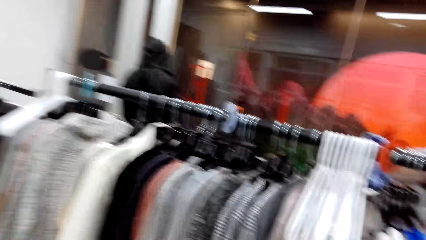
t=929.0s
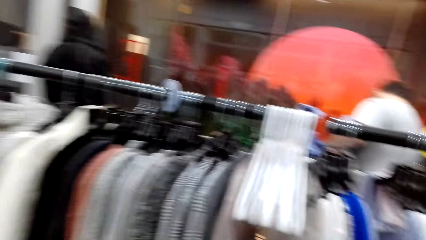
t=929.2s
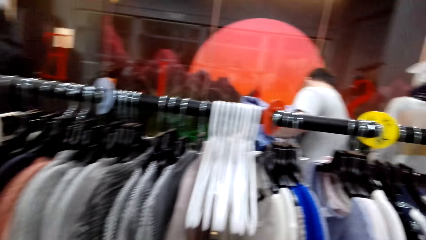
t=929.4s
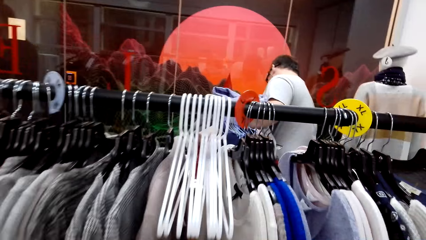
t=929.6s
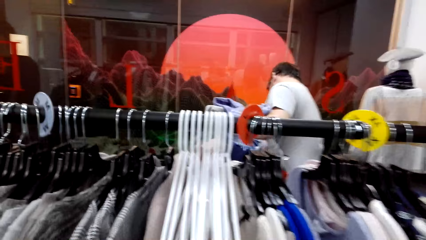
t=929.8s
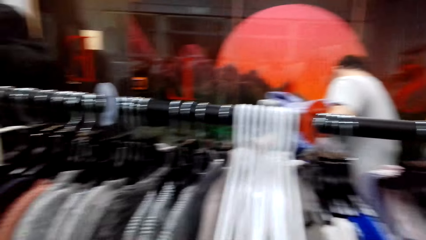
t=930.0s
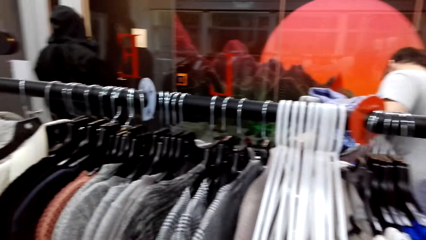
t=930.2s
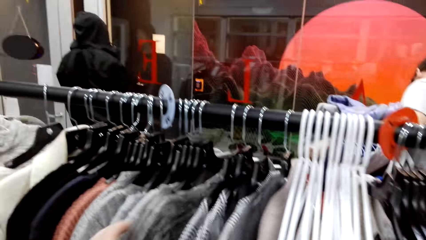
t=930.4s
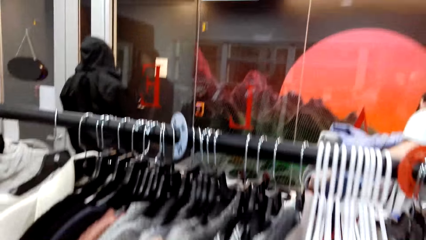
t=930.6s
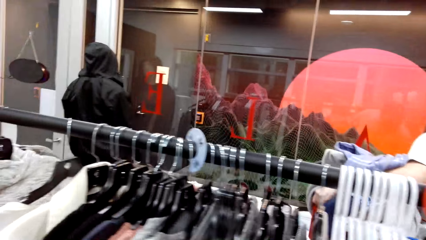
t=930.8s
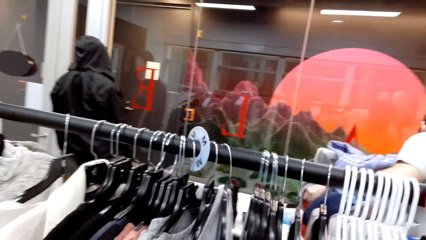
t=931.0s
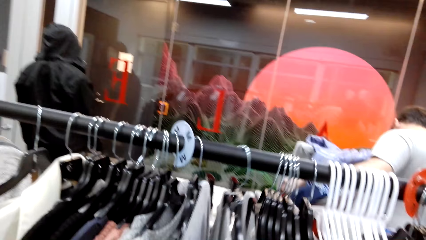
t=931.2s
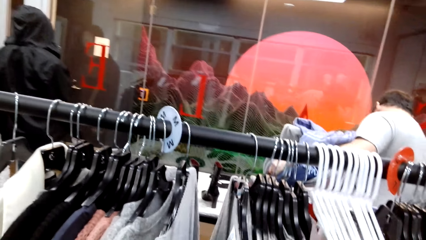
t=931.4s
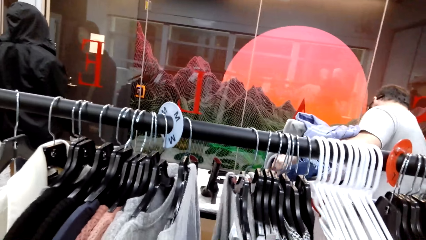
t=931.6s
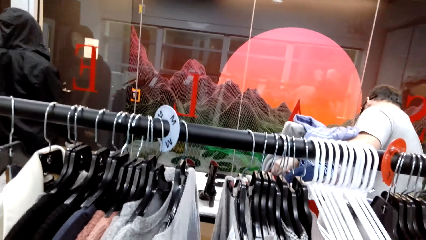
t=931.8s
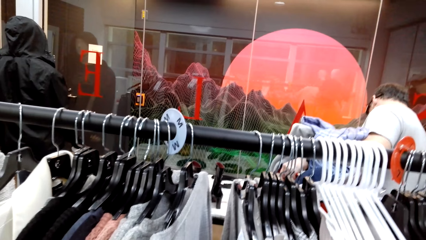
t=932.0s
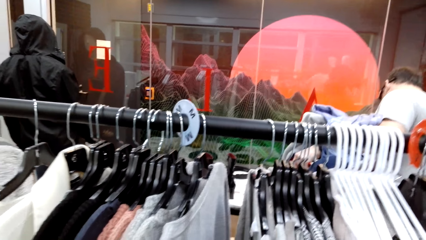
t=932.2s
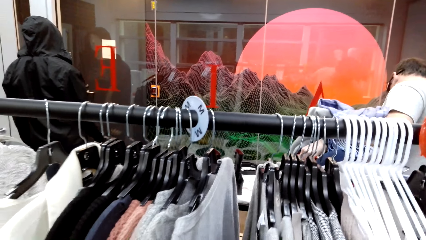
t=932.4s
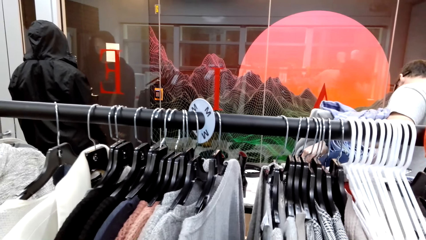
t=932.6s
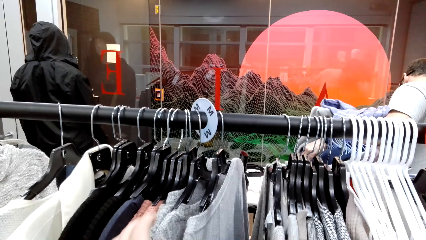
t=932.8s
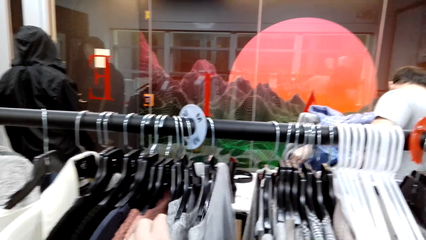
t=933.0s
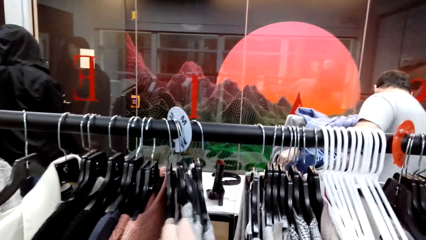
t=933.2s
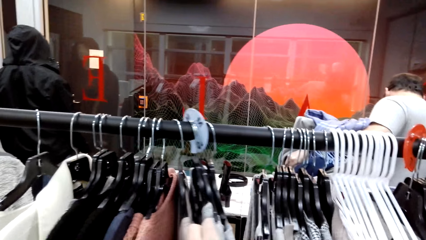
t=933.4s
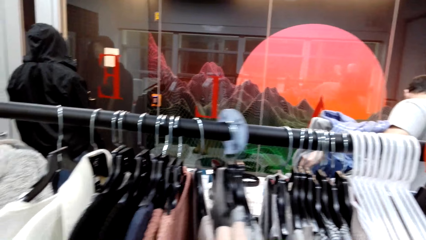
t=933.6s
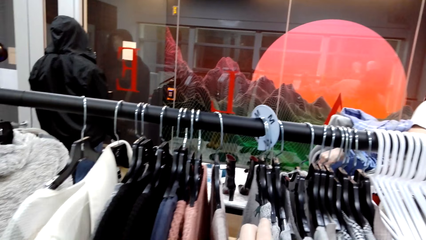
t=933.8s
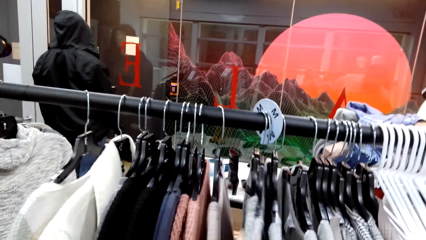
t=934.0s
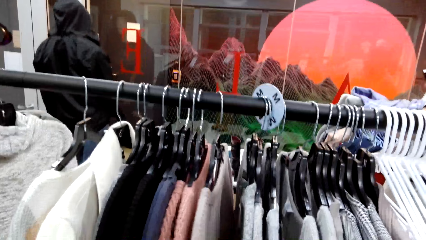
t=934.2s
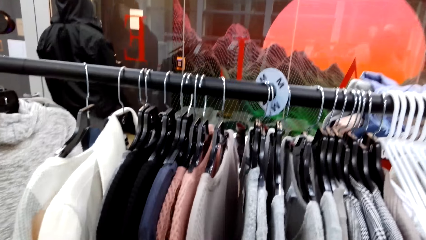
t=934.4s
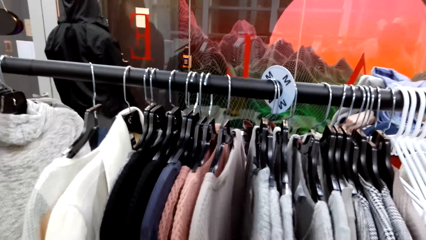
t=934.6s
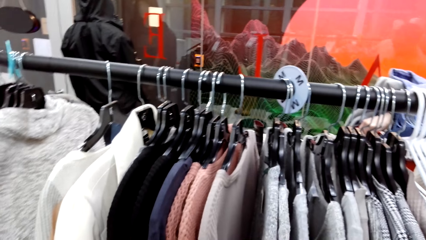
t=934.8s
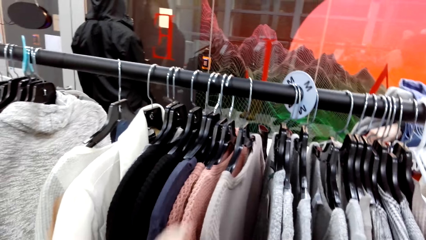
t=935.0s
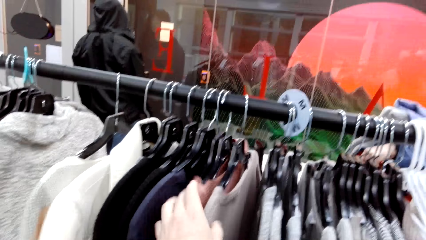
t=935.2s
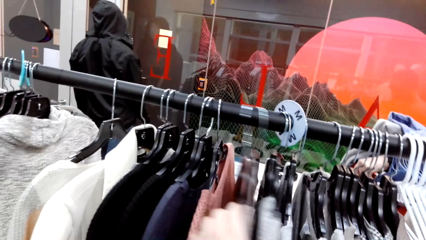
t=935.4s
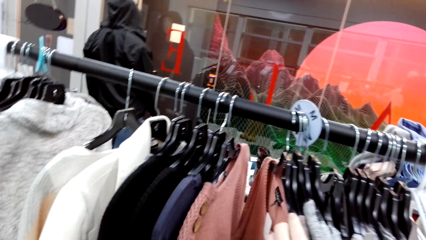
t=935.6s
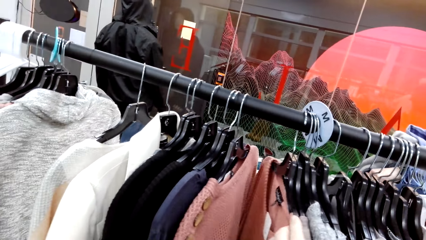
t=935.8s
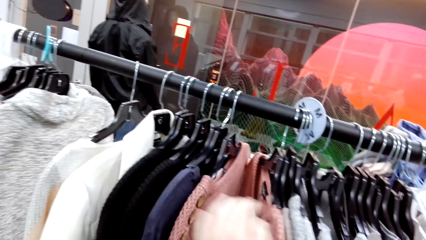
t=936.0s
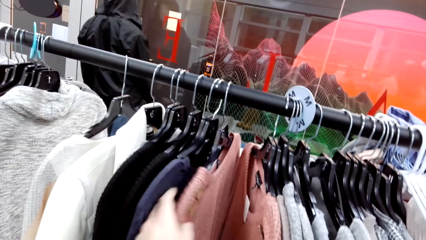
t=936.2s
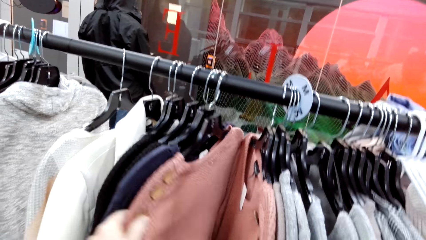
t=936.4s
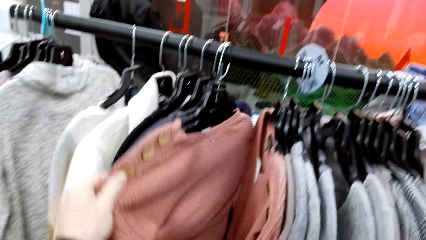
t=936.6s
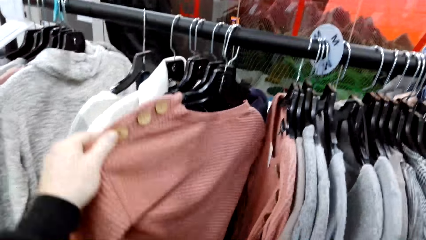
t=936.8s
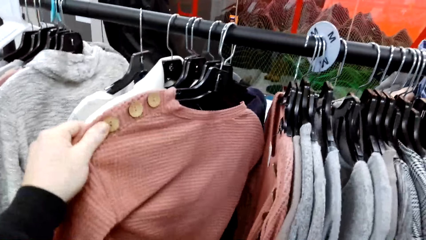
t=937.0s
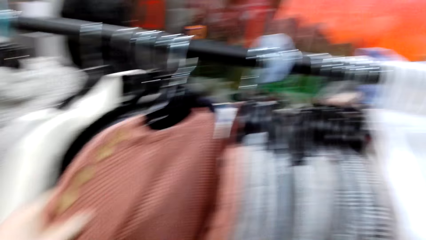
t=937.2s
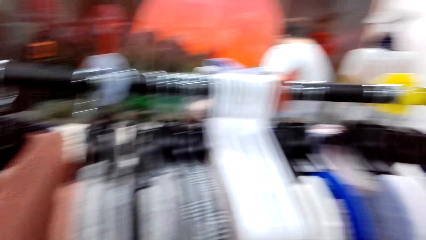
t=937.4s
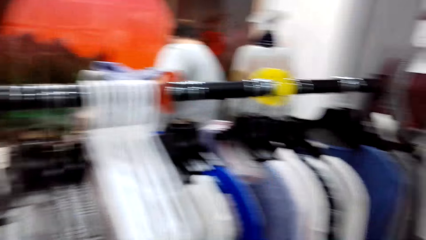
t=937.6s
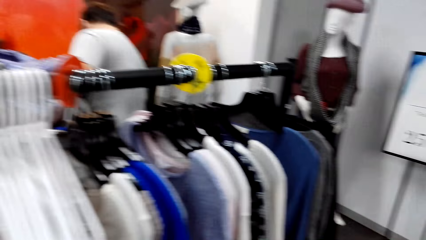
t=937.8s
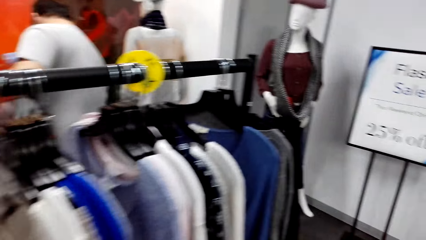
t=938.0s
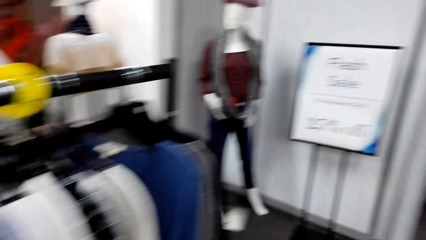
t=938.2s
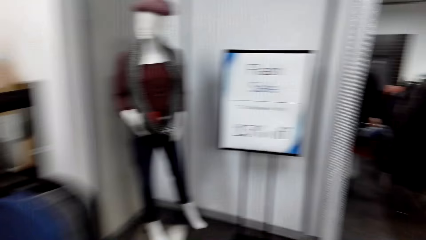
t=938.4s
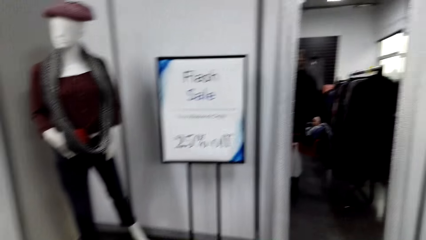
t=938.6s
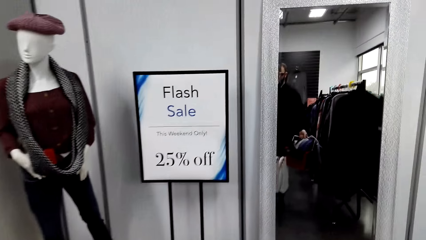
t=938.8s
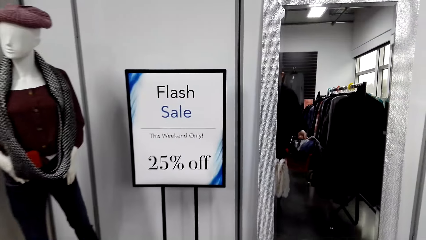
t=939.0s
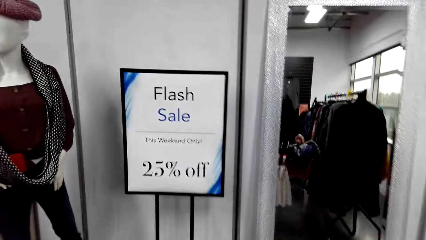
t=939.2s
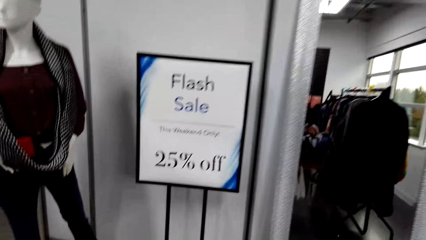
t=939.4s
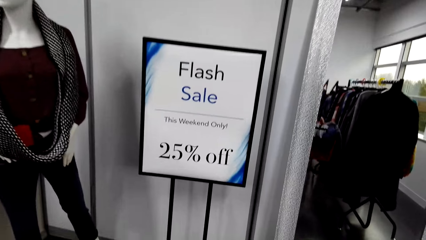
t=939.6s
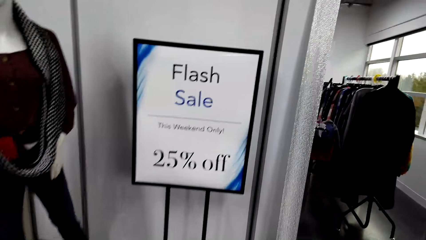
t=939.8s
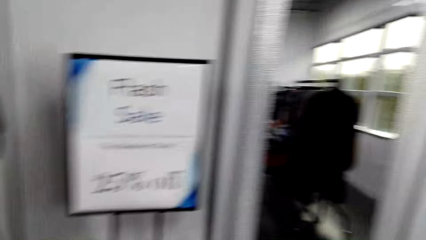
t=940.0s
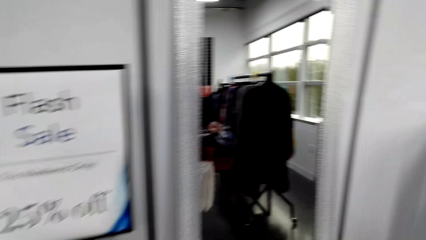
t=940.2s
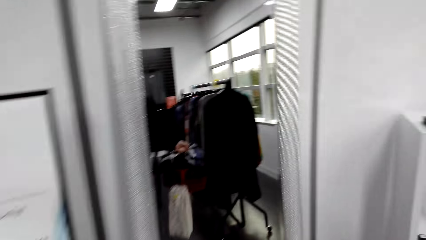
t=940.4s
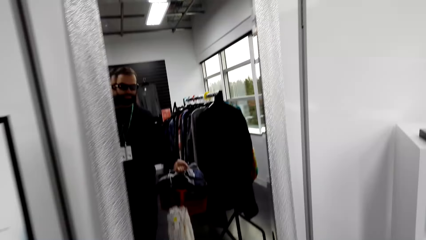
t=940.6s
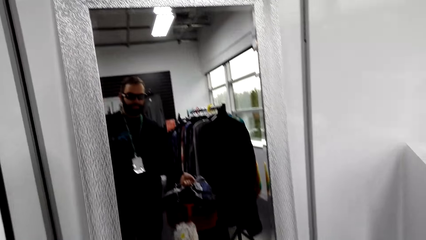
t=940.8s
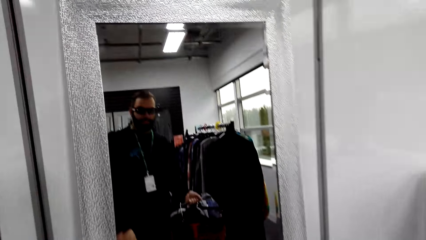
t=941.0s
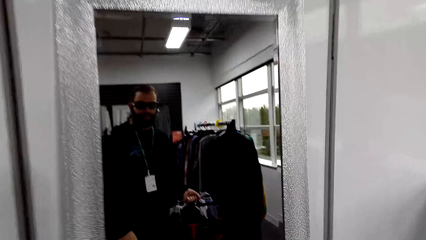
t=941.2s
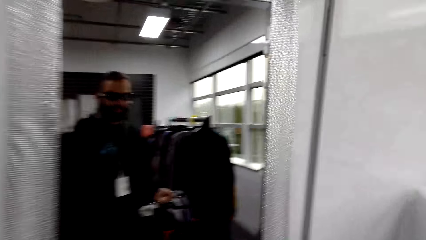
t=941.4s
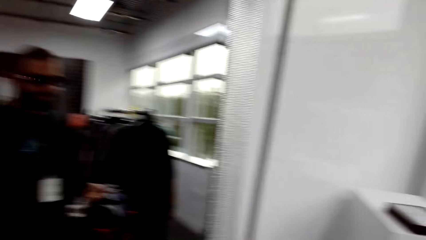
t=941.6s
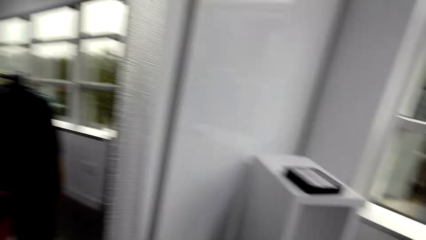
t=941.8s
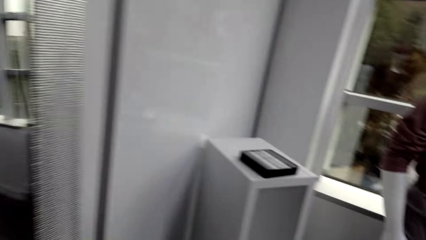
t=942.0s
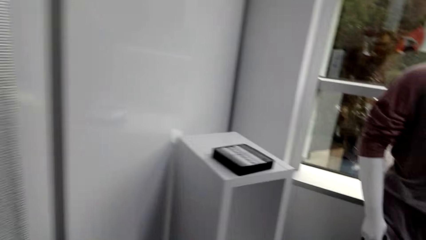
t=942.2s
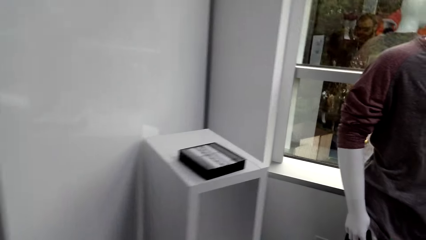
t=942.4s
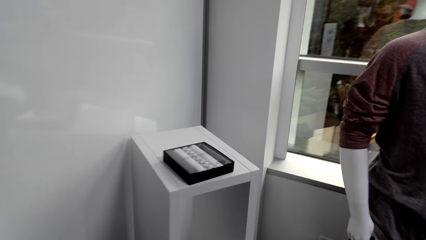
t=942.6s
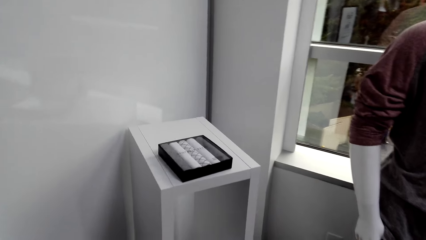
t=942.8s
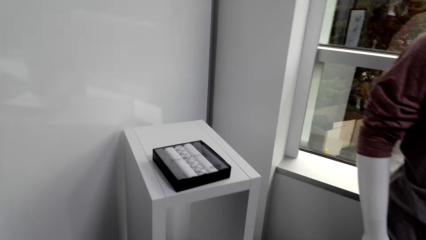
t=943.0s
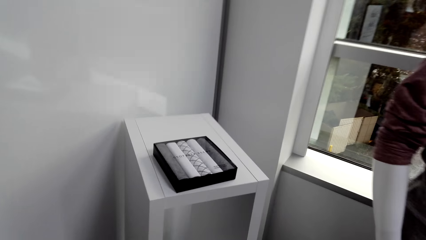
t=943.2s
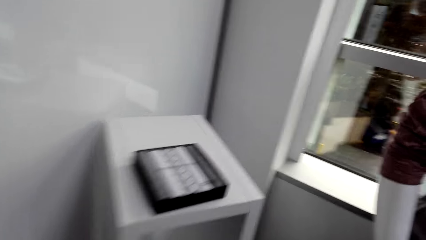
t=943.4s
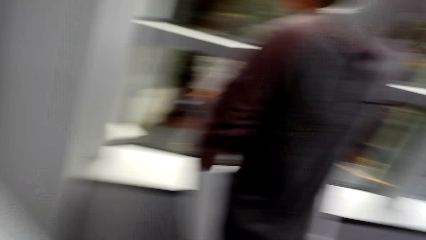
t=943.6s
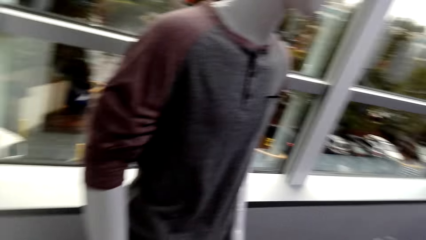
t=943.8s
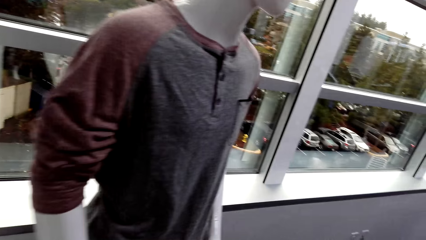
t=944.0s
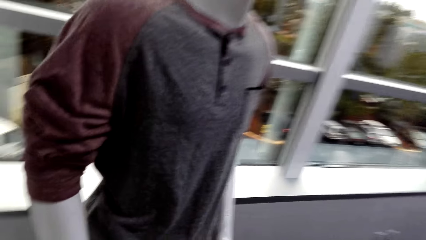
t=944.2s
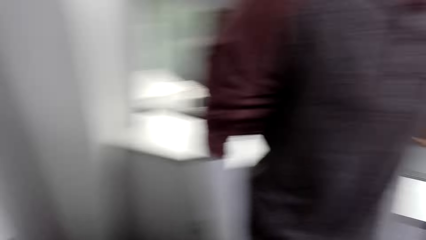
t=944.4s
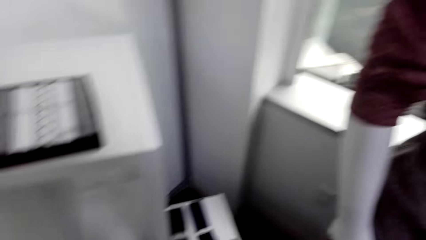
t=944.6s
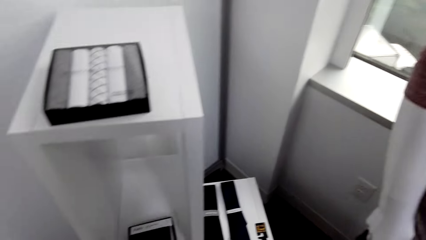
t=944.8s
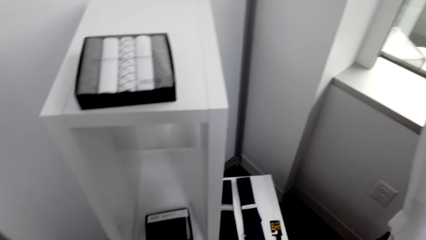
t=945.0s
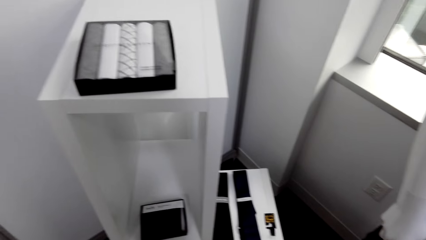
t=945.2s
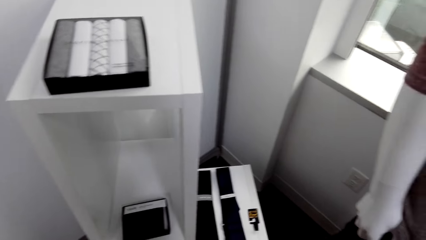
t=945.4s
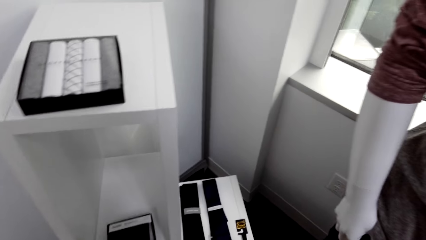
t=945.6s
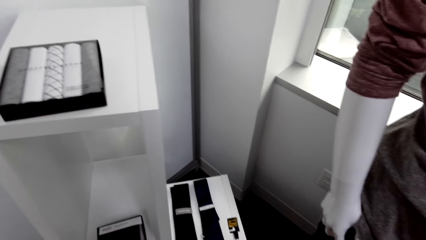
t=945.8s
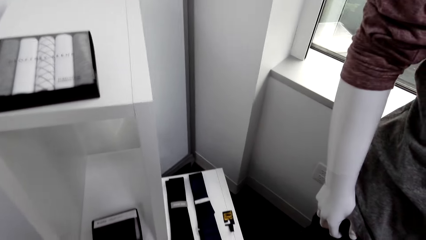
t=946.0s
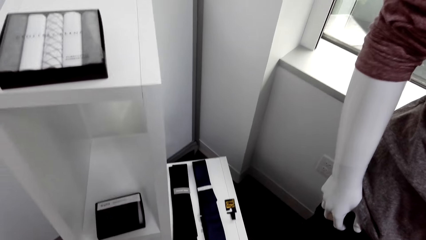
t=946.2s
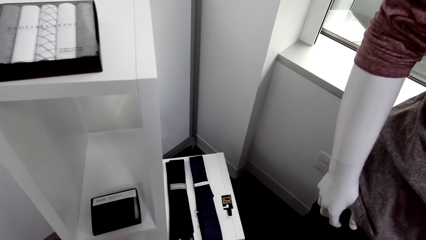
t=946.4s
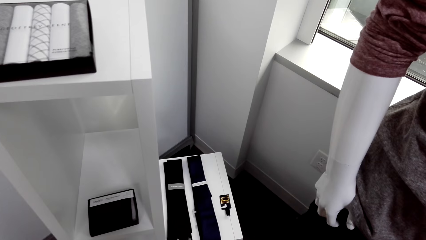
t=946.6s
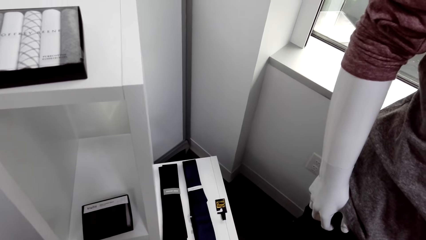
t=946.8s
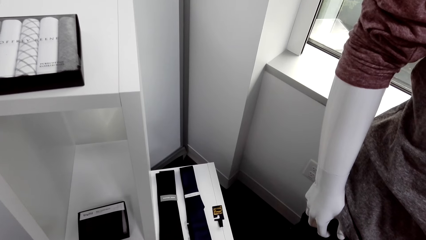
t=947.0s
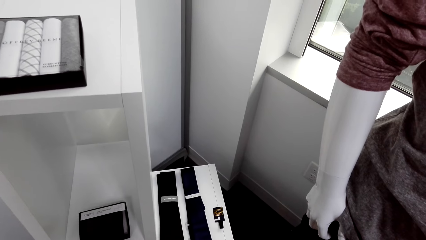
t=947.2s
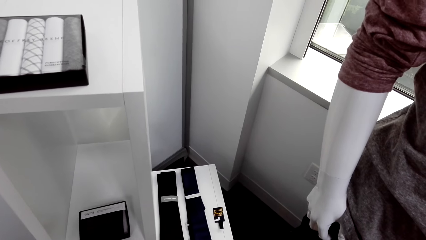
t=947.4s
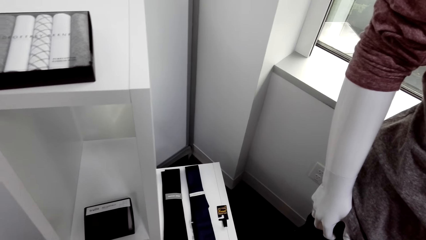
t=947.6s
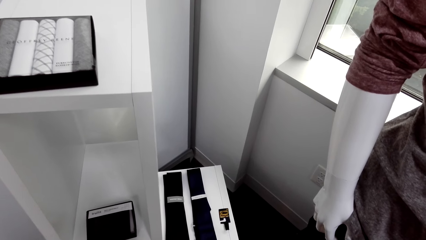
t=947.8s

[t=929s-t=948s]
The camera wearer pushes cloth hangers on the cloth rack. They sort cloths. They pull cloths. They stare at a cloth. They touch a top. They walk back in the room along the rack. They do something at the corner of the room.
